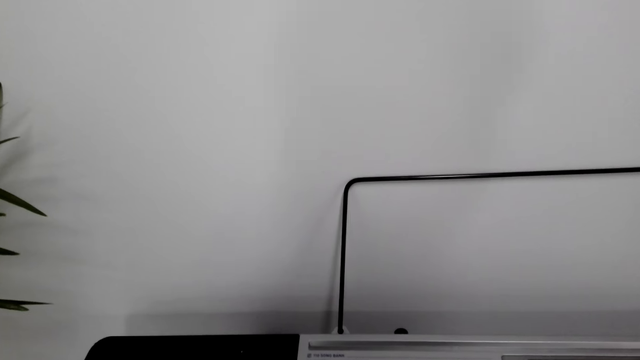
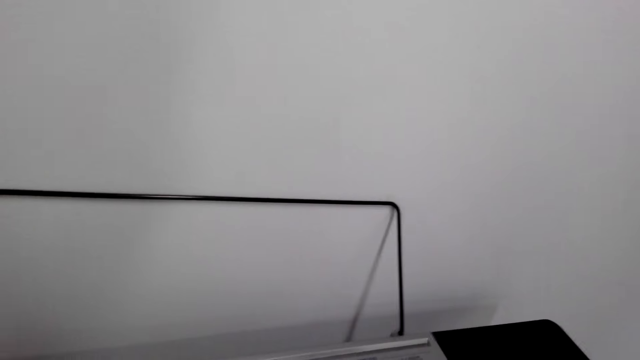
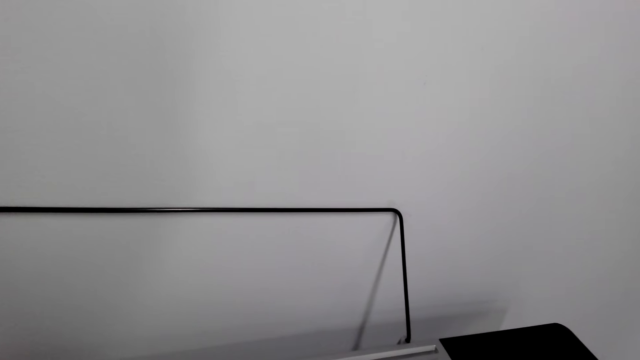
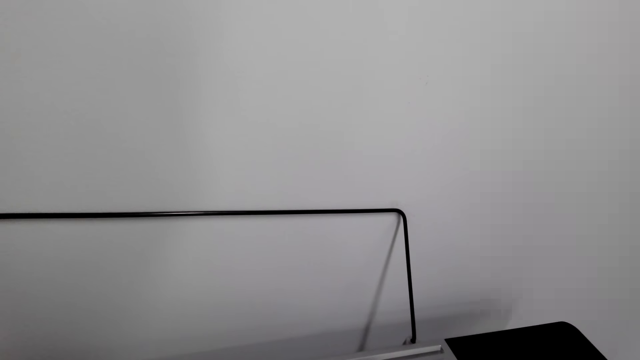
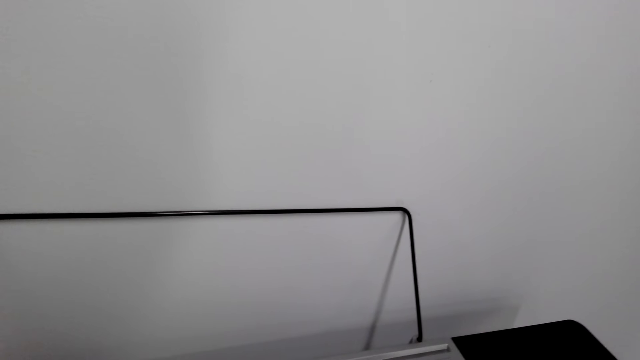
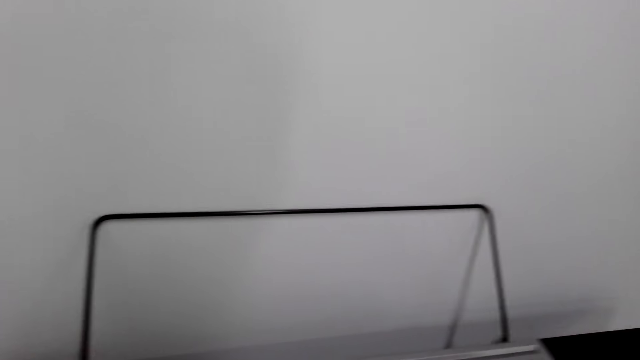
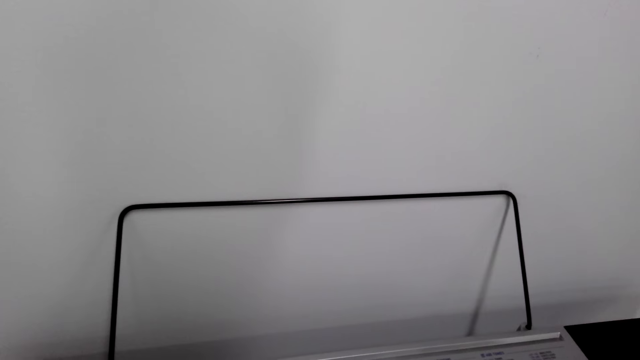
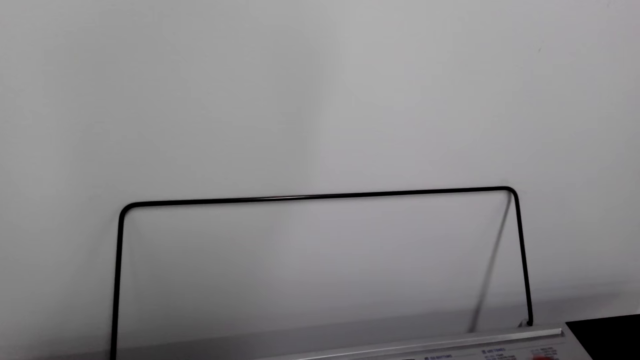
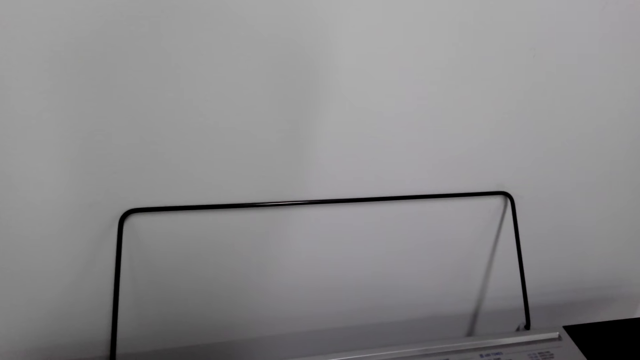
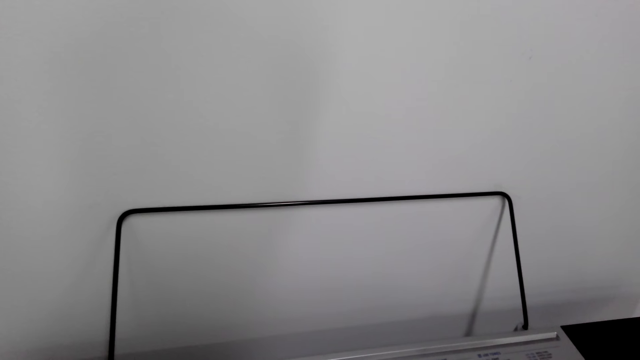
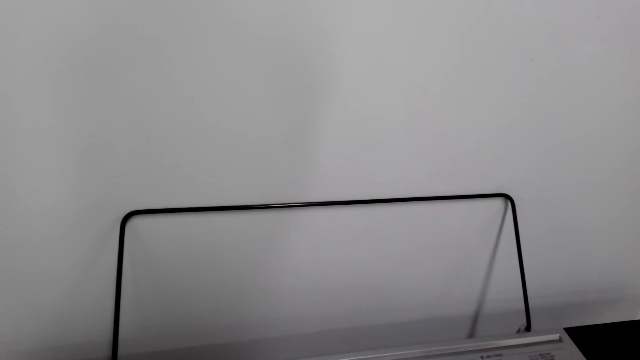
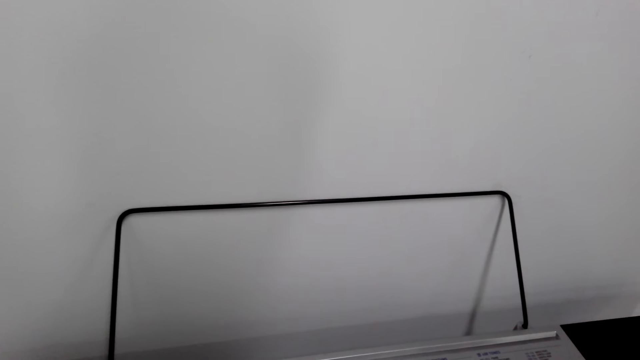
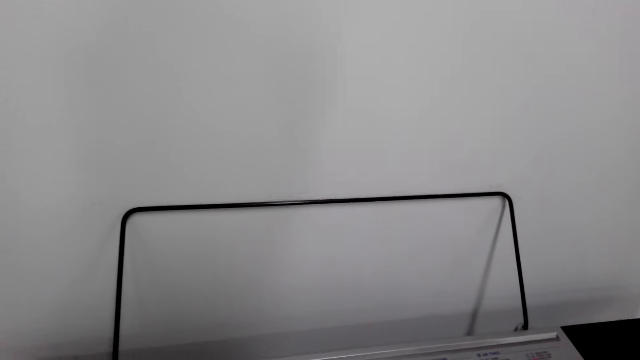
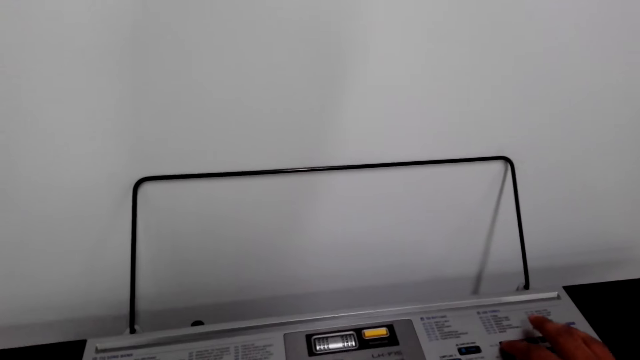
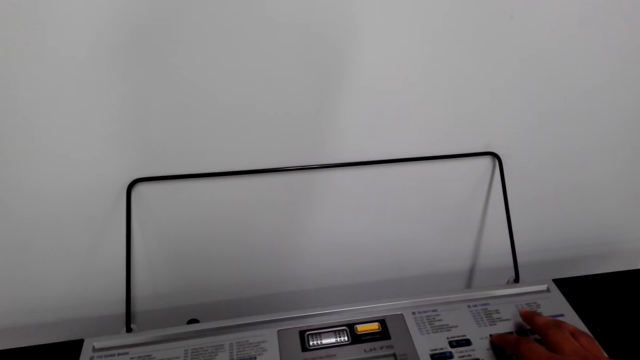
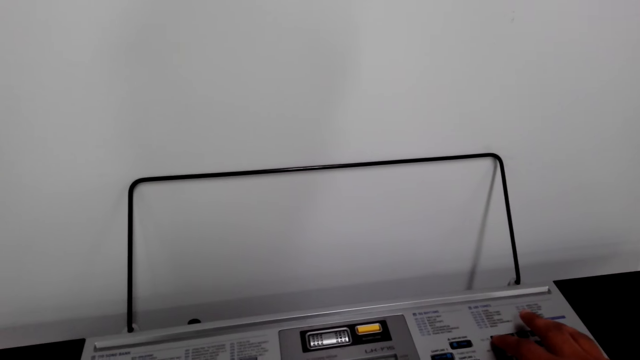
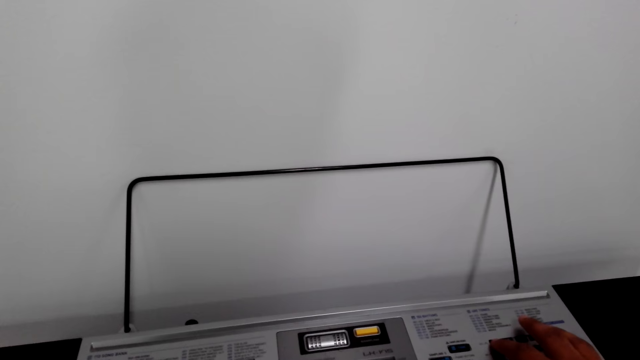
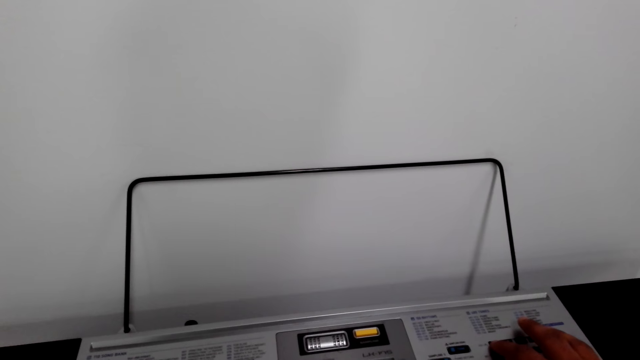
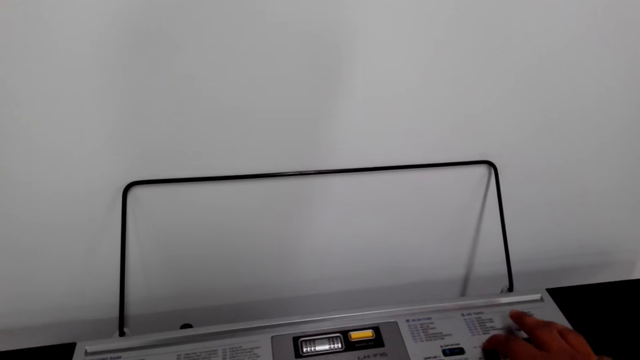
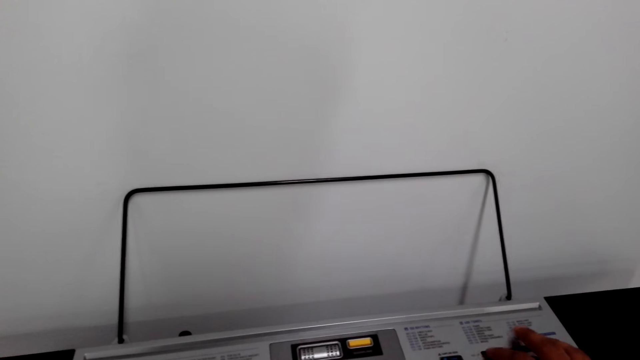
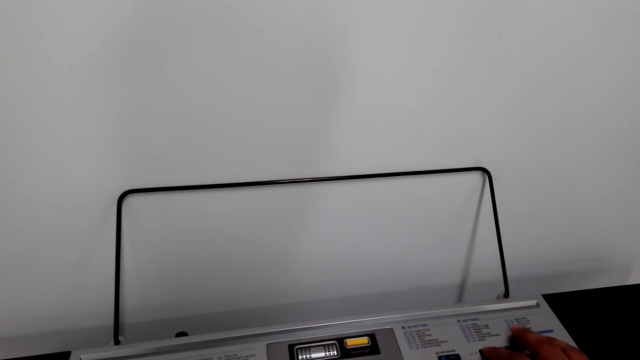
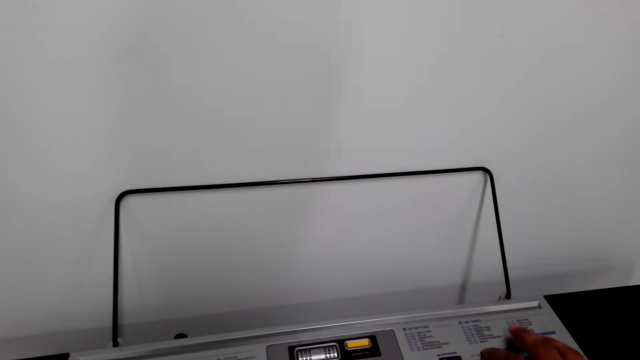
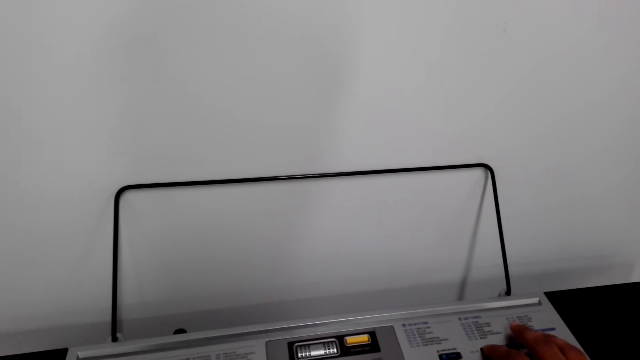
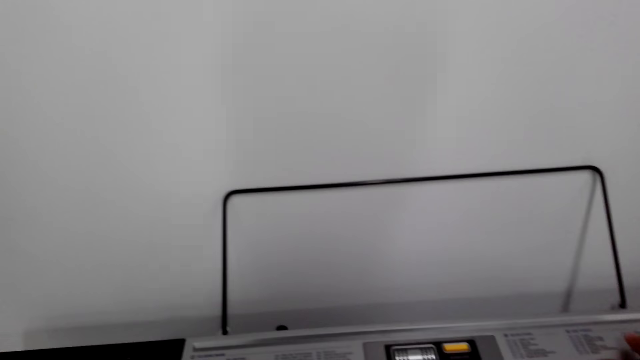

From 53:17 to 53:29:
The camera wearer puts his hand on the piano keyboard settings buttons.

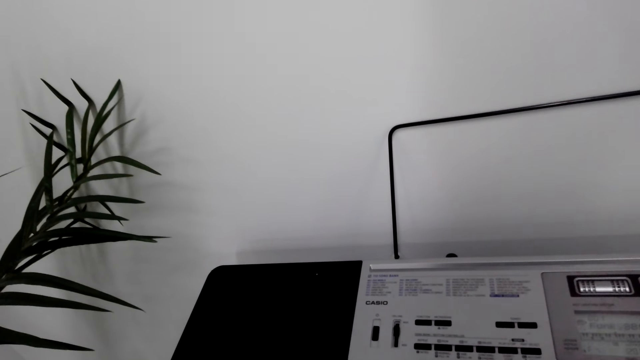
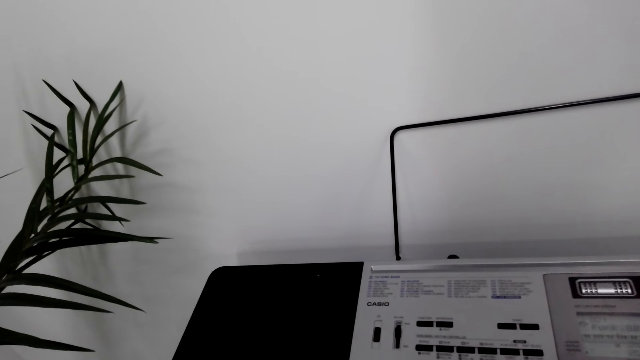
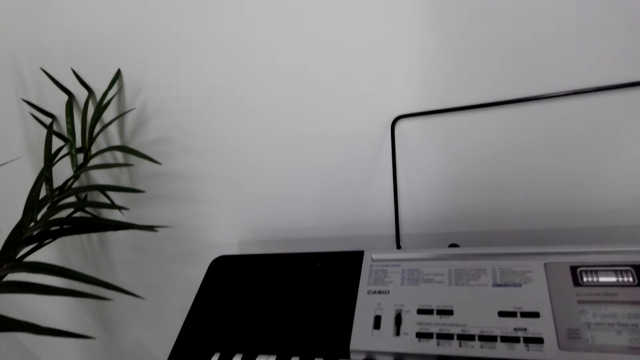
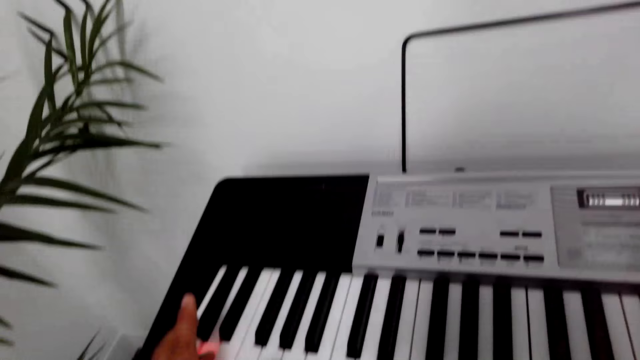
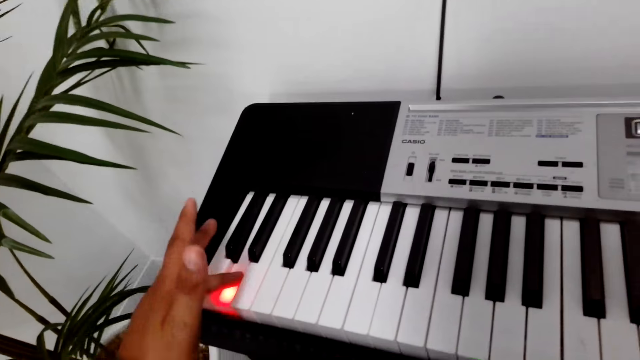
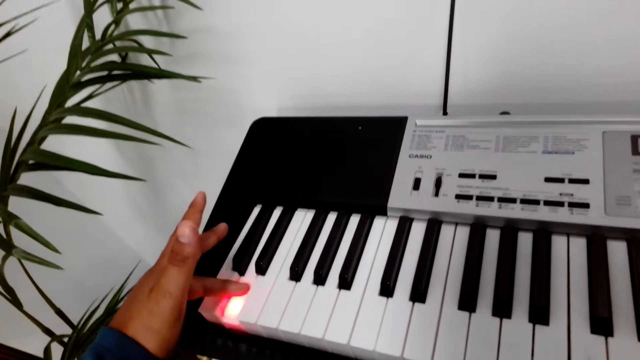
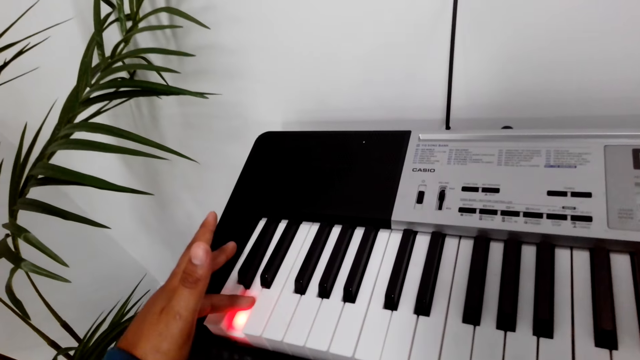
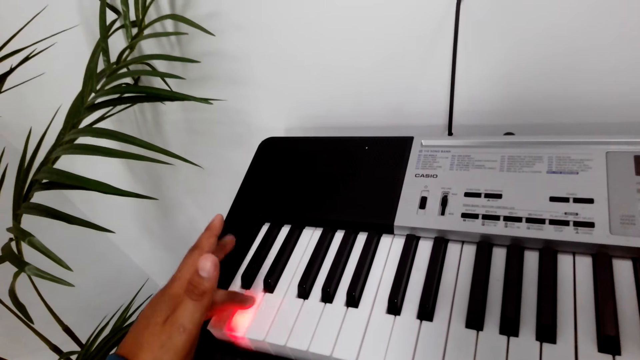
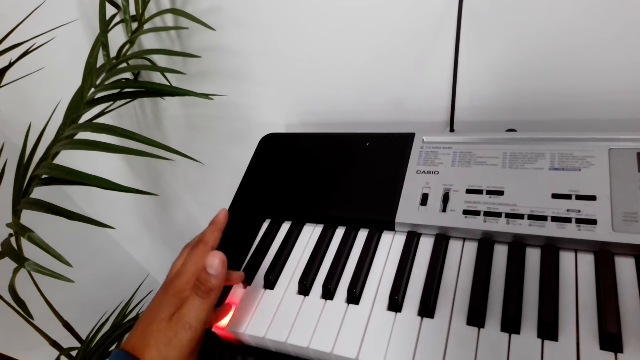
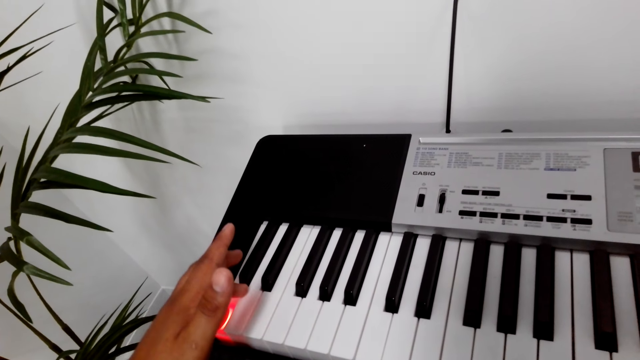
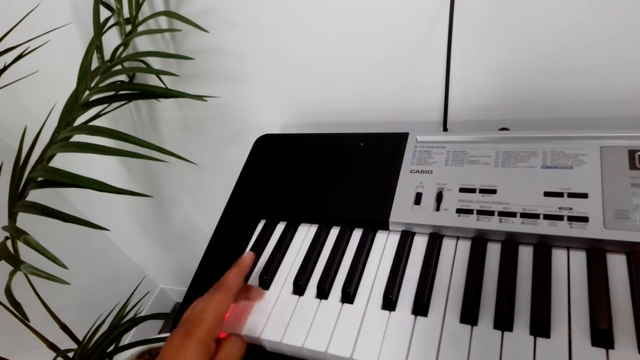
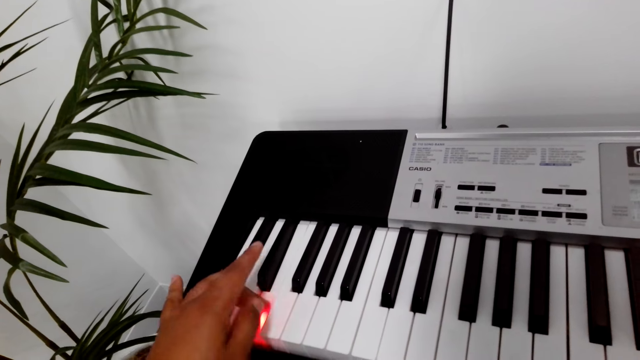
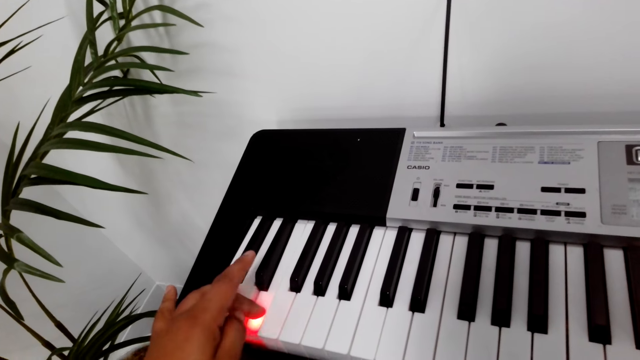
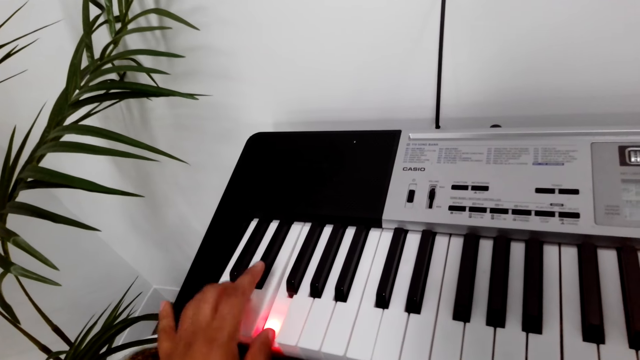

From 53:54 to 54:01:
The camera wearer presses keys on the piano keyboard.

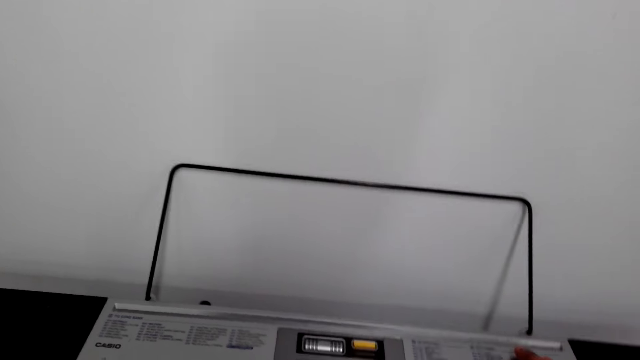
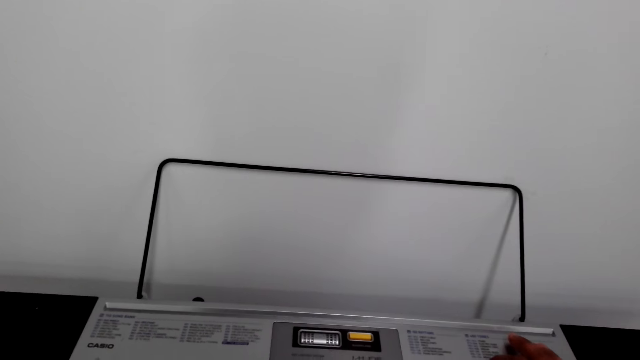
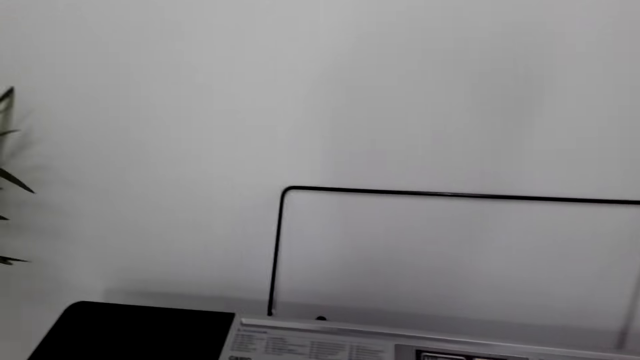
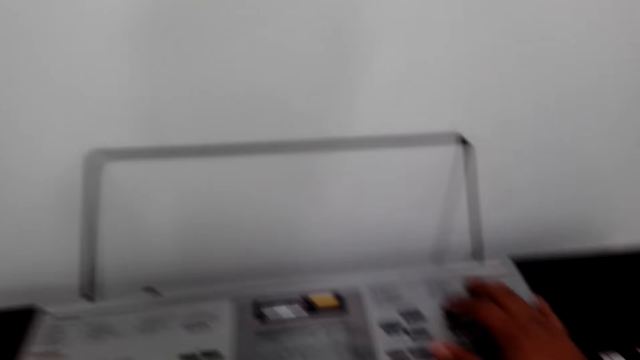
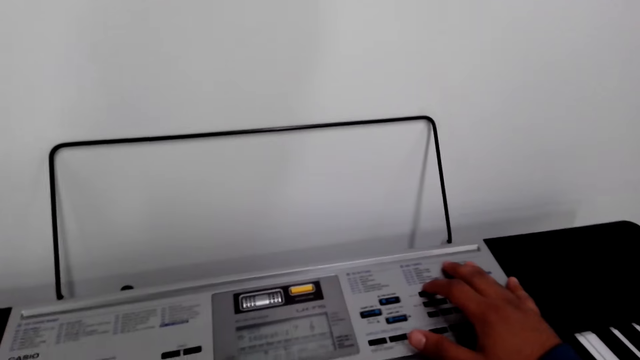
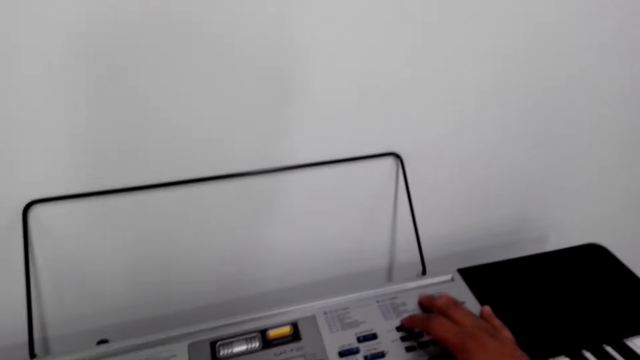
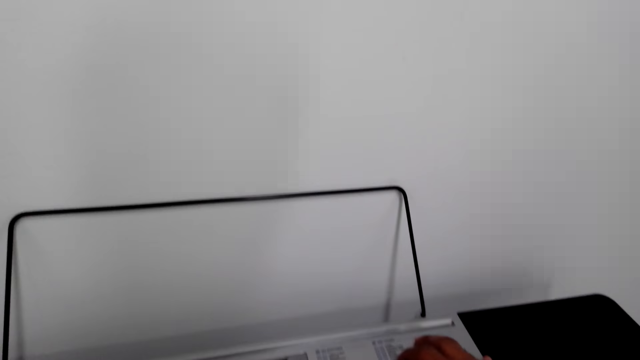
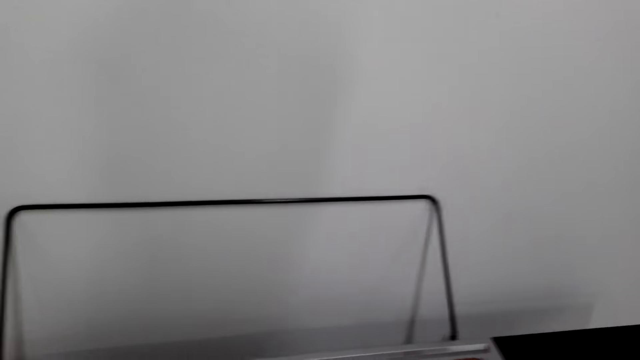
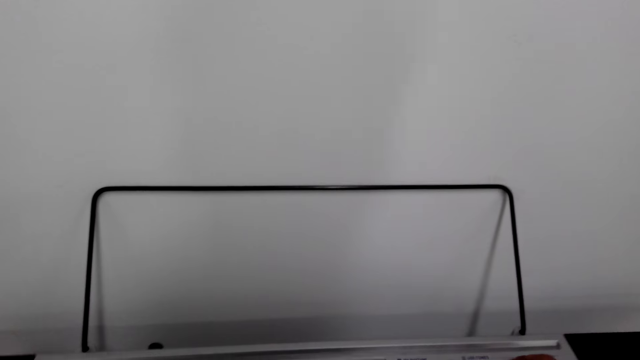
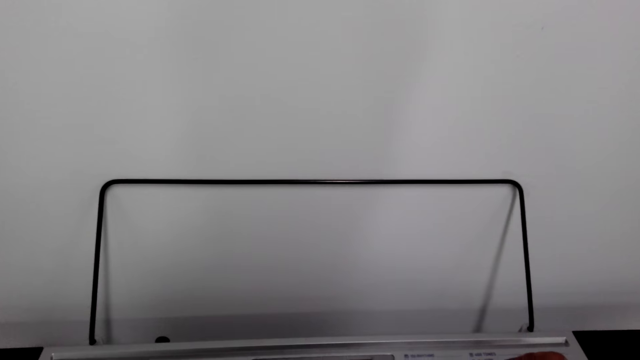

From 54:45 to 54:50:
The camera wearer touches the piano keyboard settings buttons. He presses the piano keyboard keys with his fingers.
